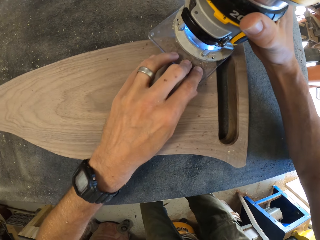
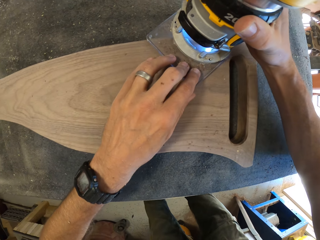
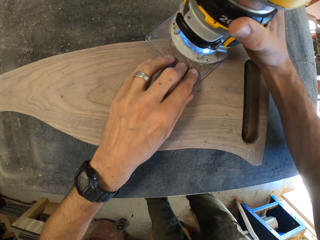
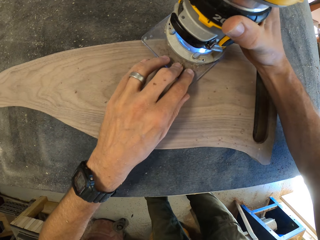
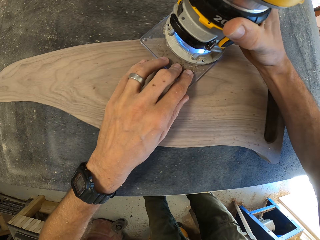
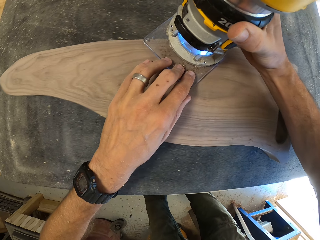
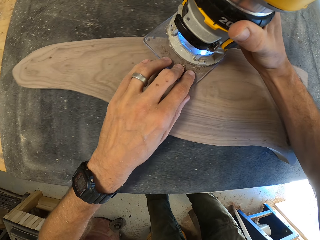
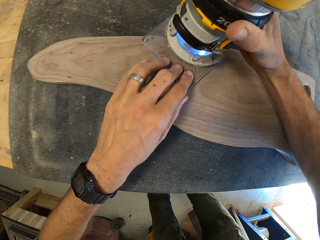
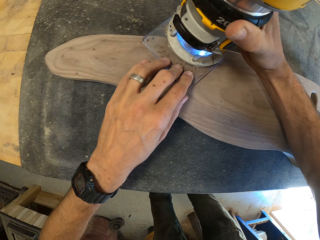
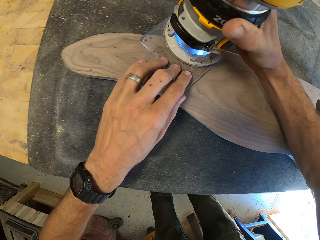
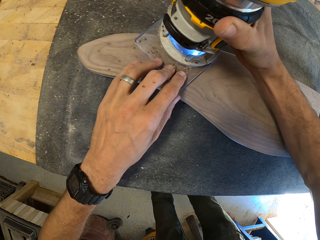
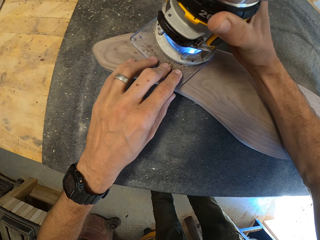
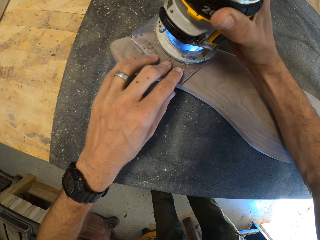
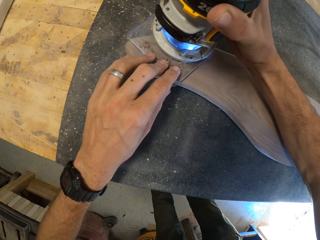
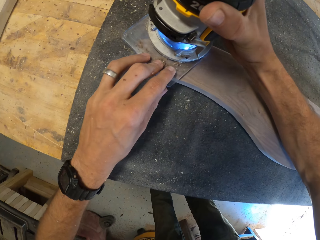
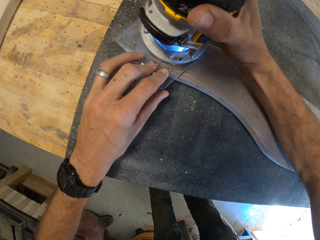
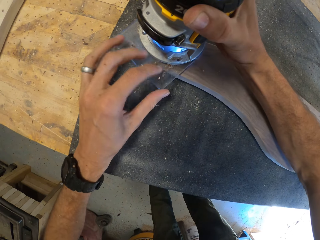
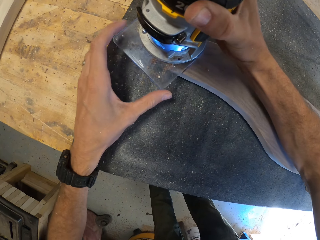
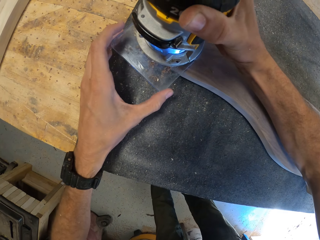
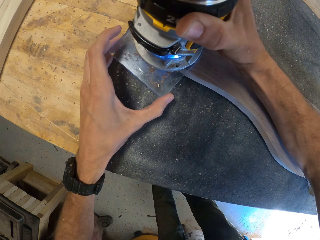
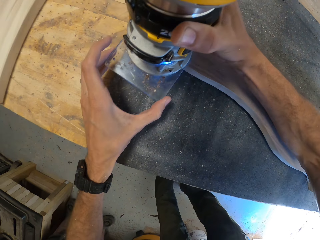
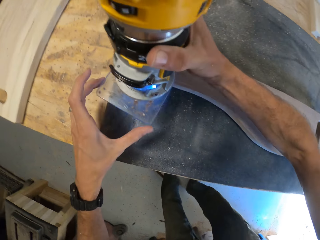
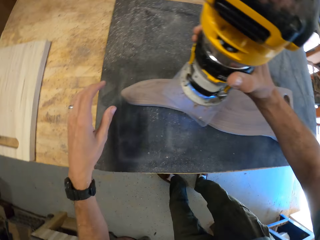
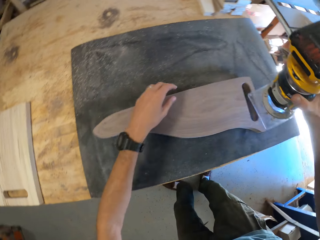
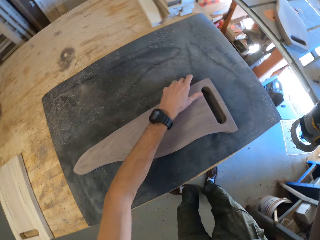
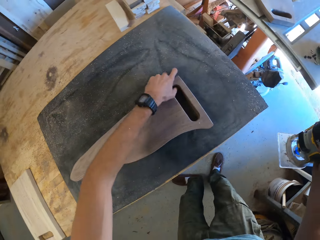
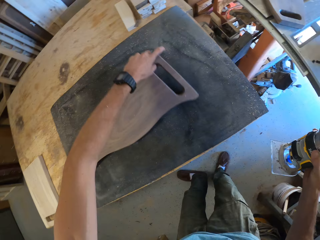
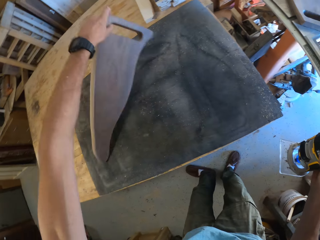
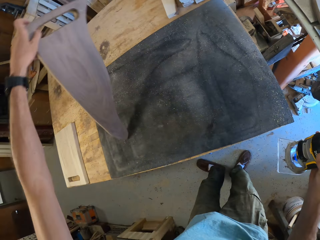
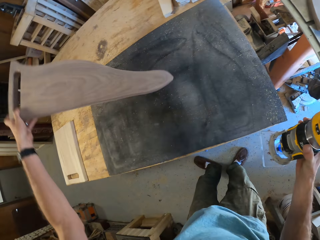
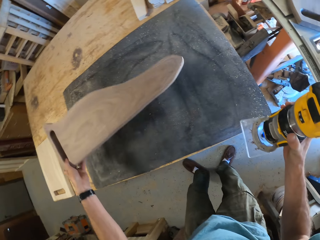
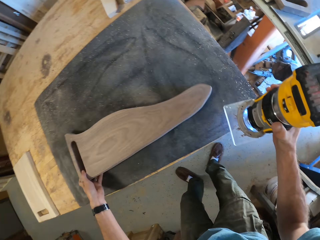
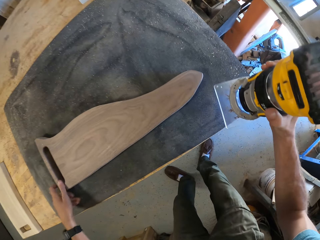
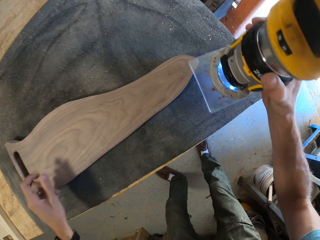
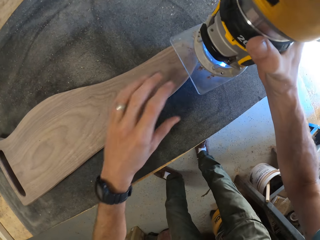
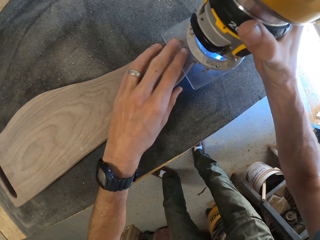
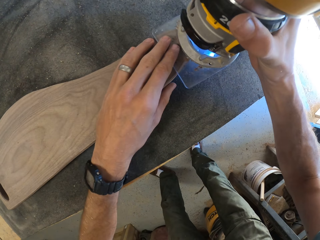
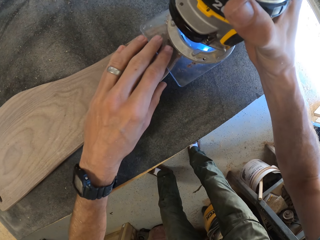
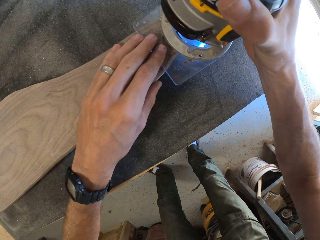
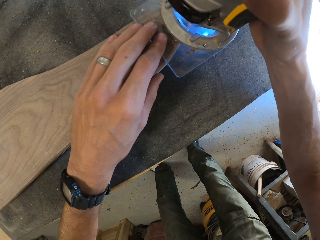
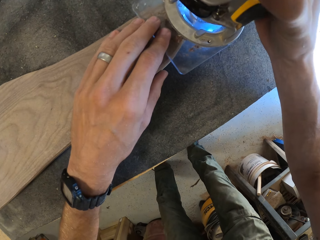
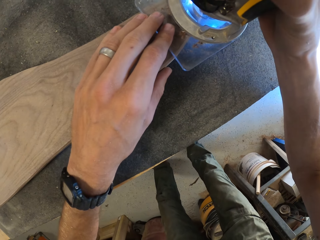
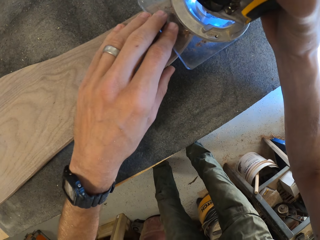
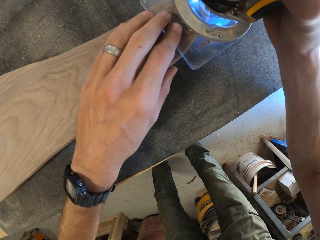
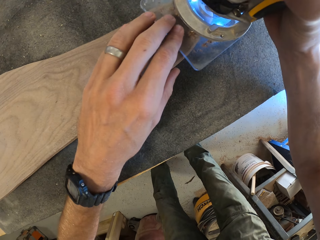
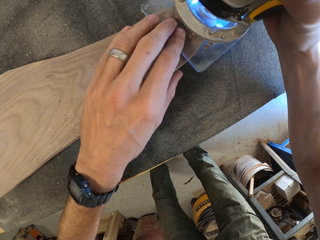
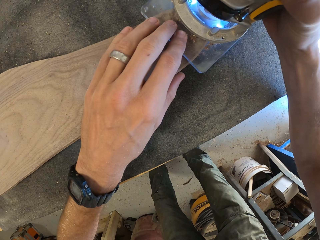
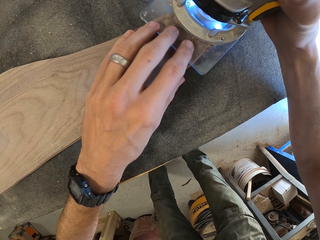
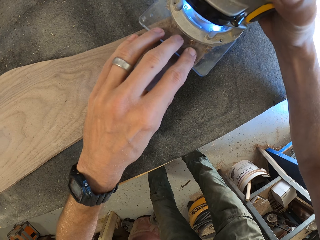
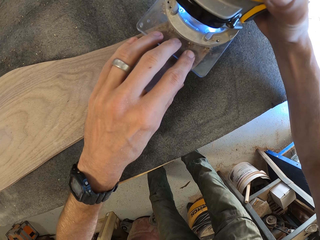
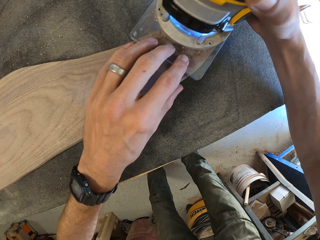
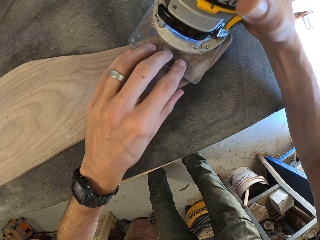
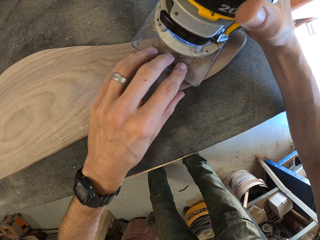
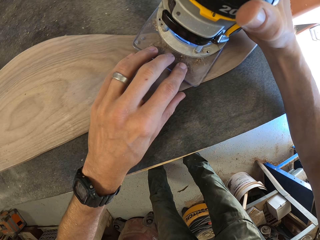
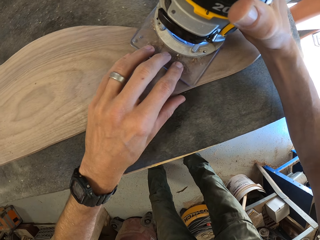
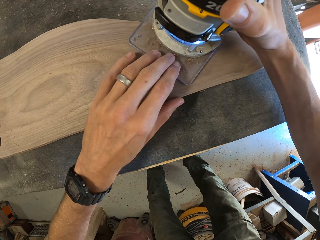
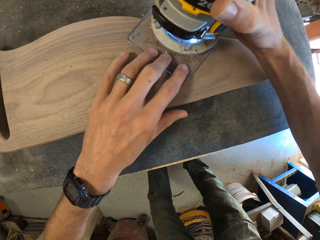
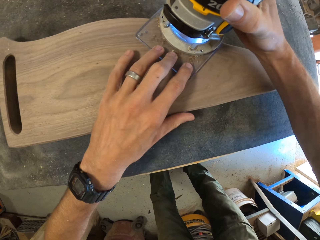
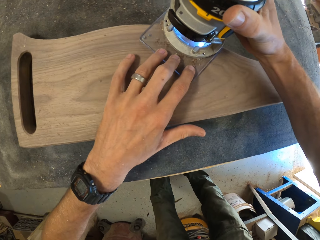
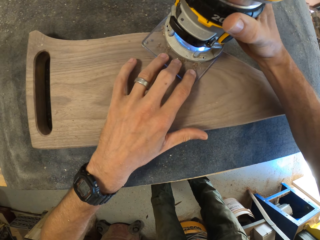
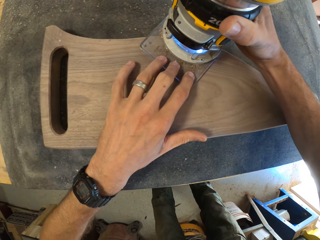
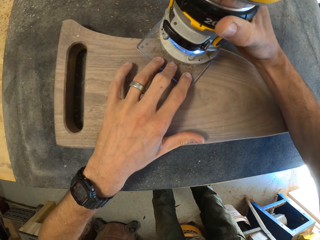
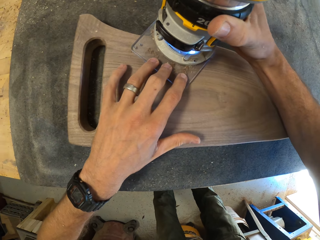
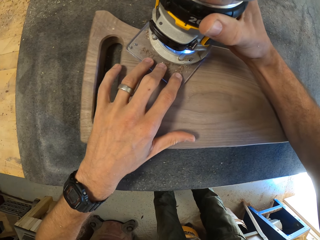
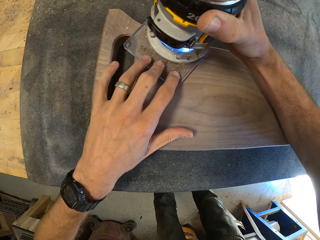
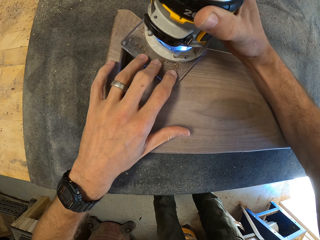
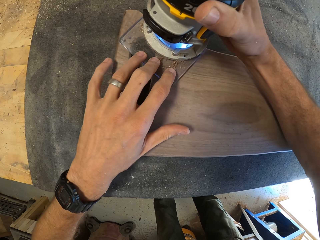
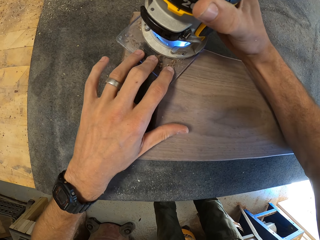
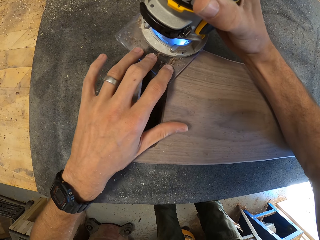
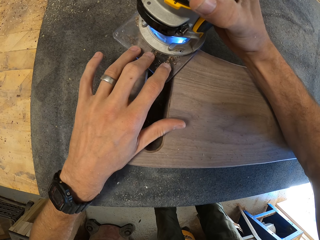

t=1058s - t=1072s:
The camera wearer lifts something off the board. He turns over the first piece of wood on the table with his left hand. He puts something on the board and sands the board with something. He trims the edges of the first piece of wood with both hands.

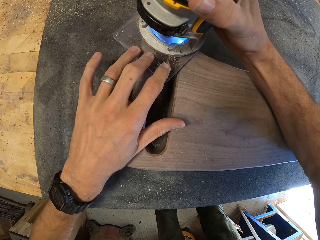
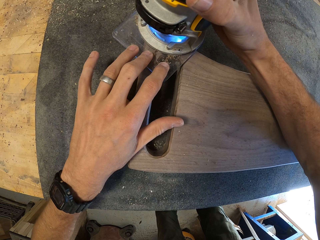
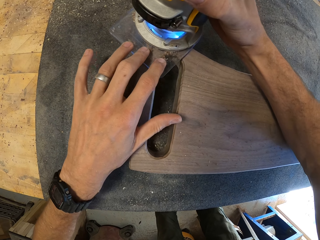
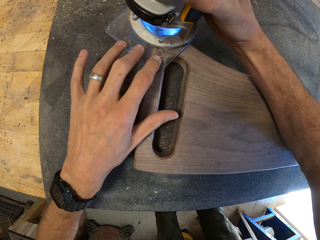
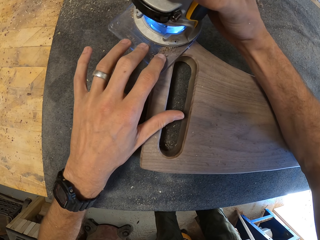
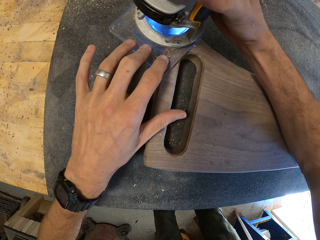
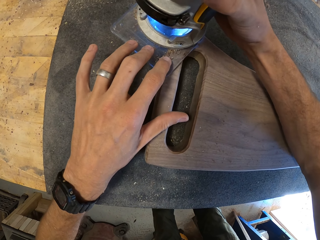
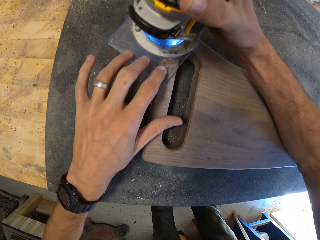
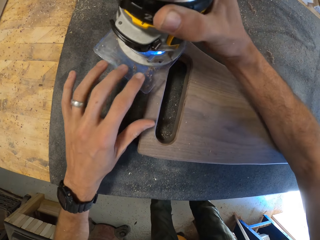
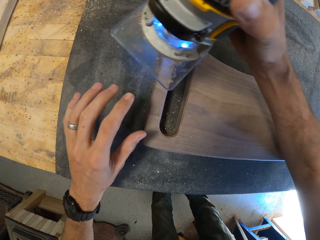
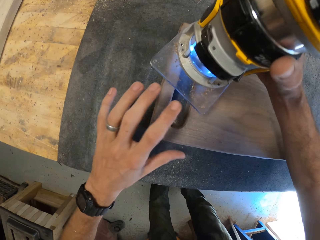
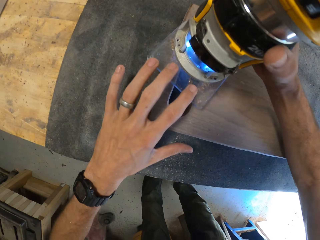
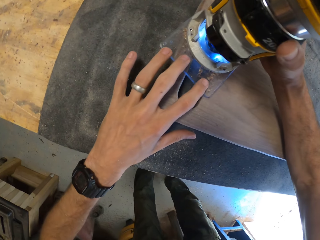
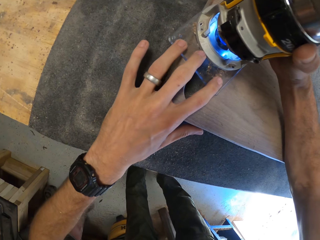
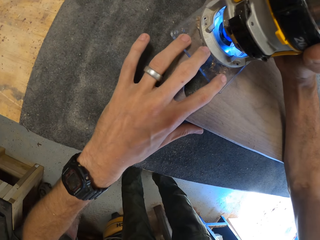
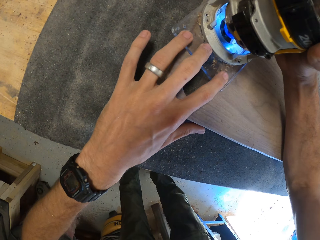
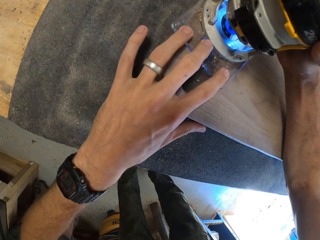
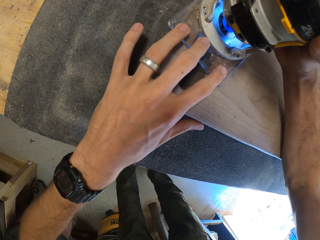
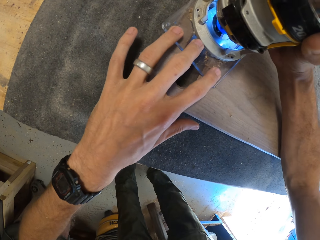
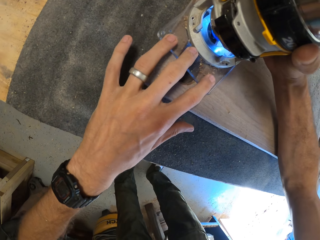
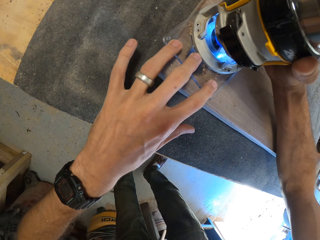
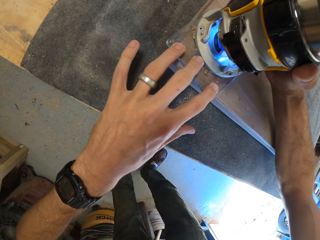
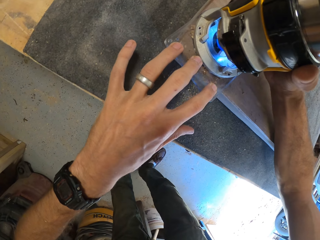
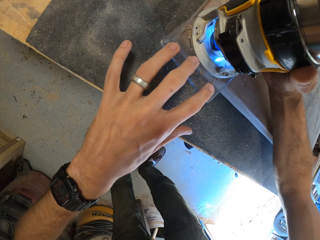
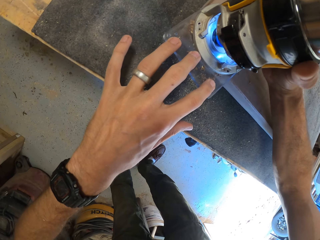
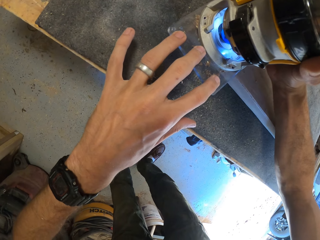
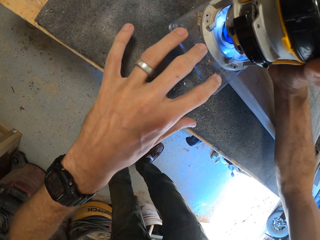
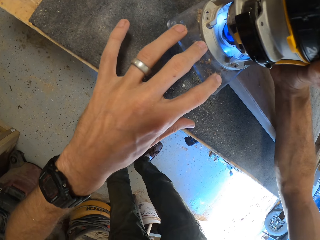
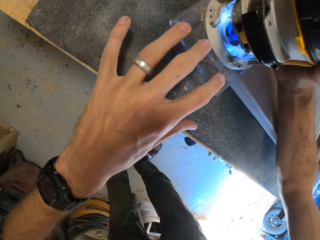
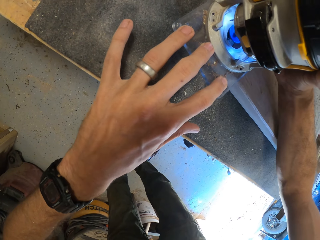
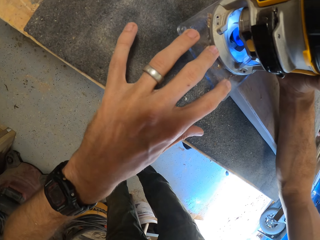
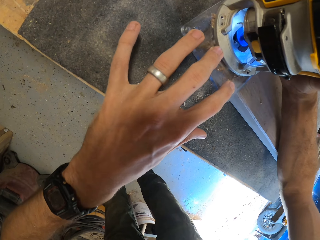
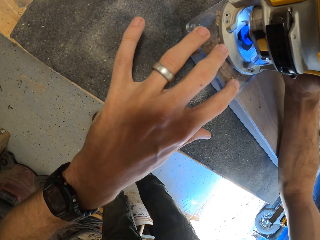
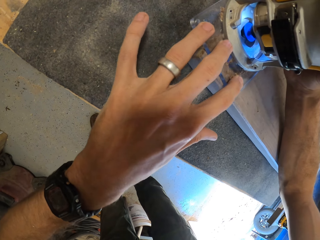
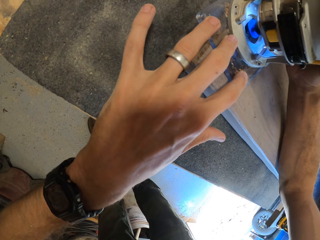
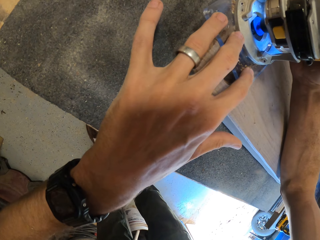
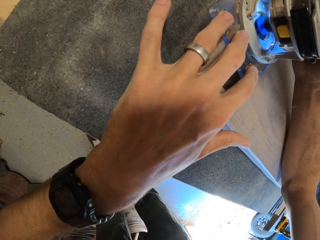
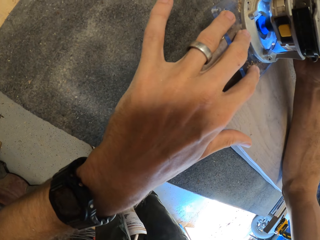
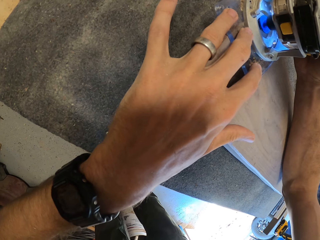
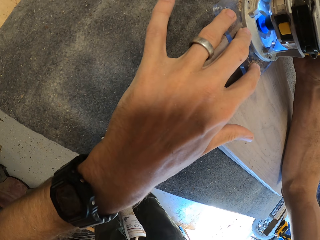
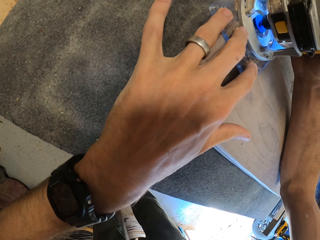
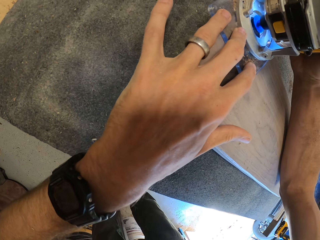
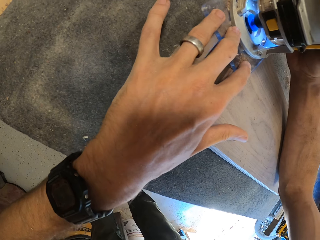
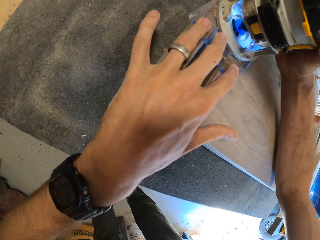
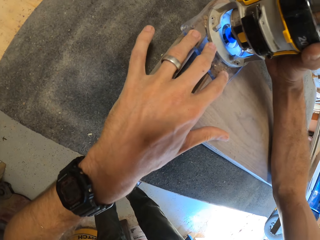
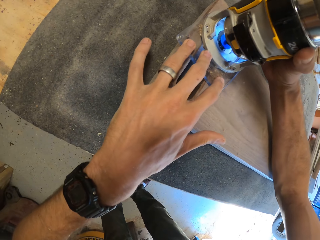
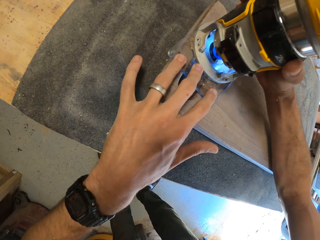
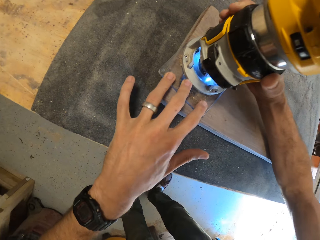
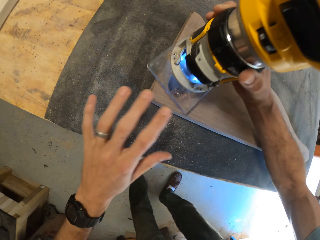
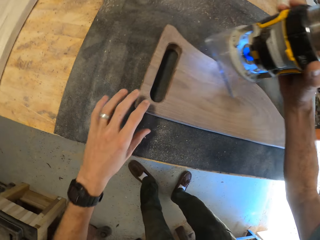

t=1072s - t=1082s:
The camera wearer lifts something off the board. They put something on the board and sand the board with something.
